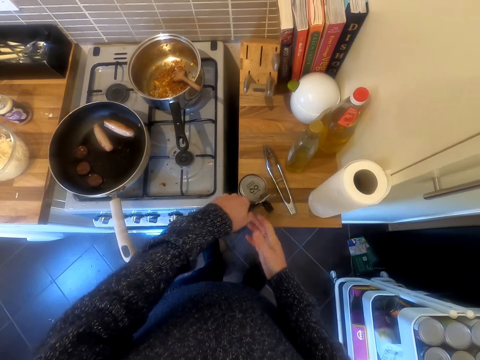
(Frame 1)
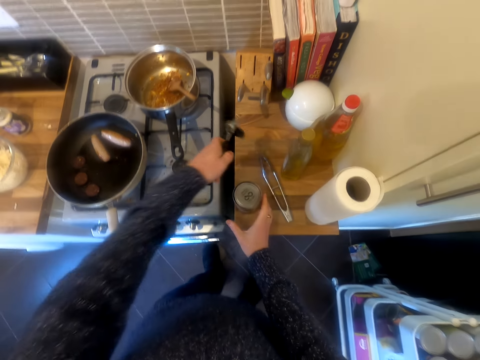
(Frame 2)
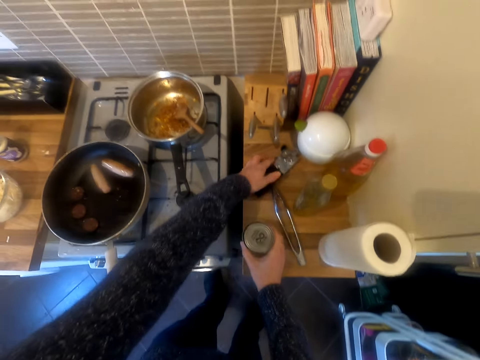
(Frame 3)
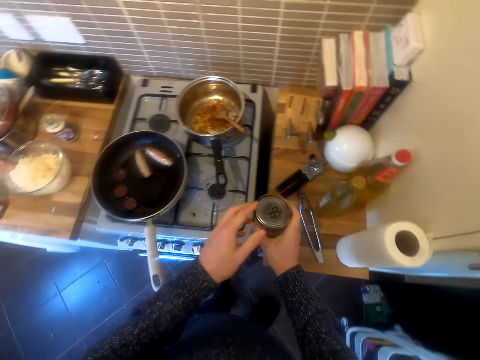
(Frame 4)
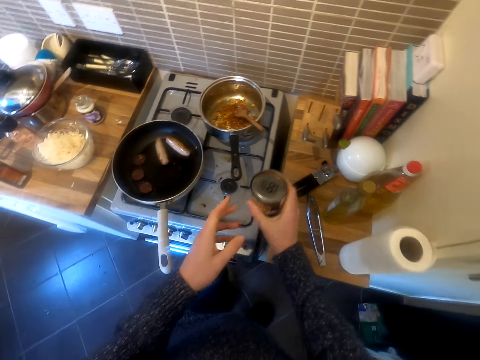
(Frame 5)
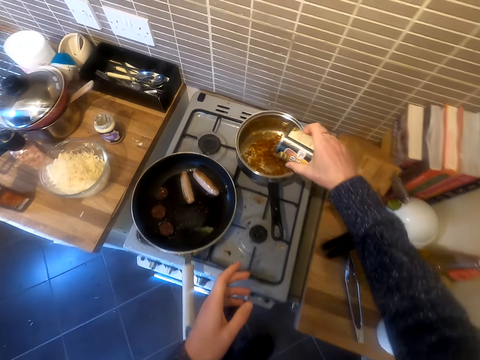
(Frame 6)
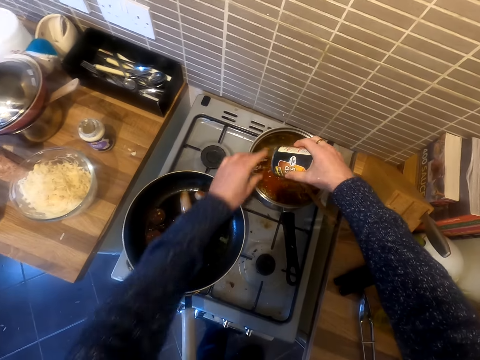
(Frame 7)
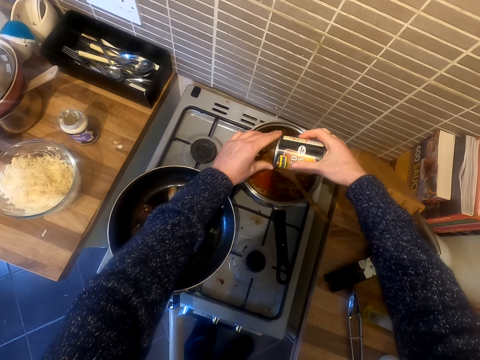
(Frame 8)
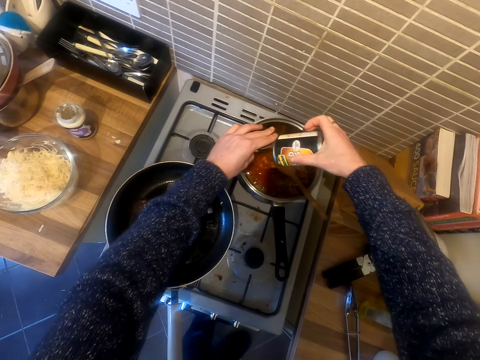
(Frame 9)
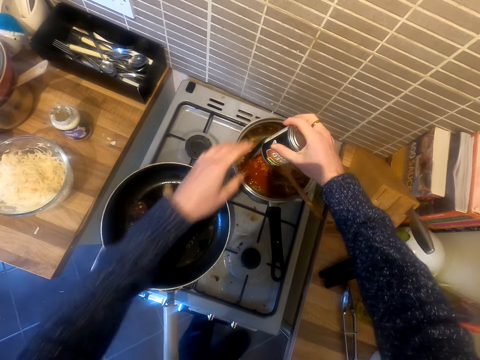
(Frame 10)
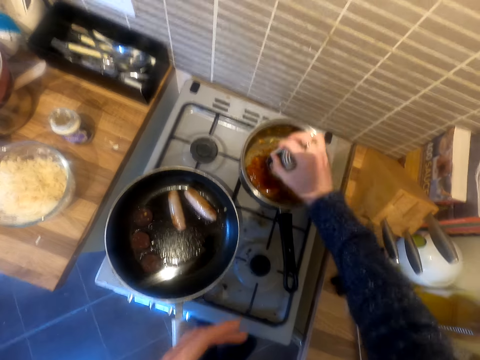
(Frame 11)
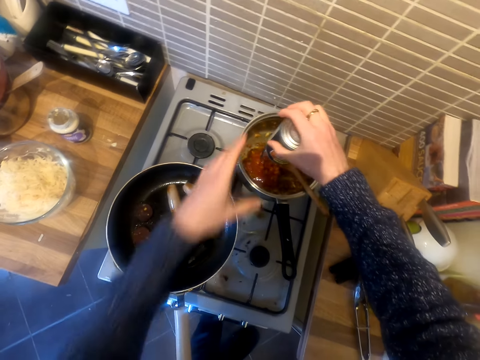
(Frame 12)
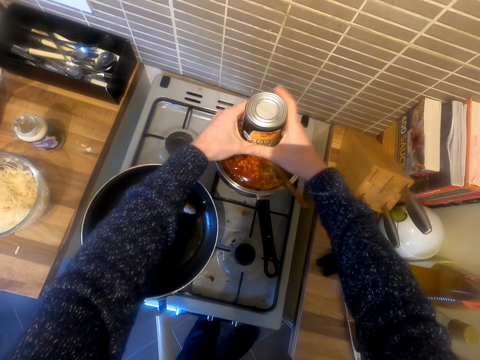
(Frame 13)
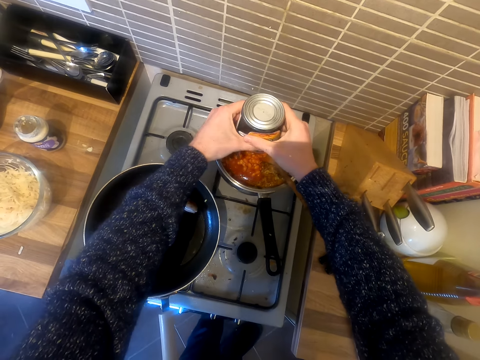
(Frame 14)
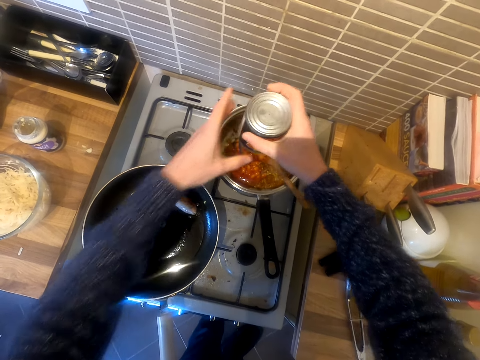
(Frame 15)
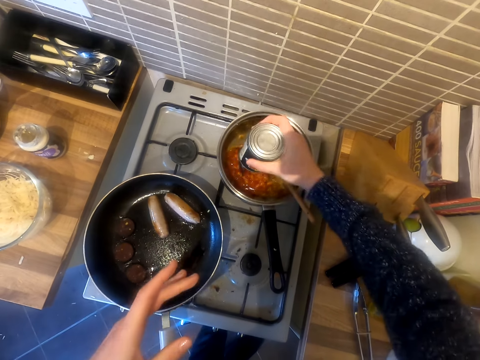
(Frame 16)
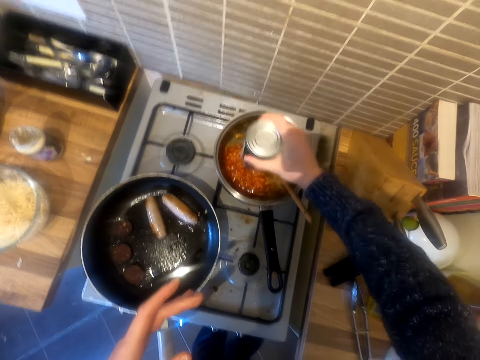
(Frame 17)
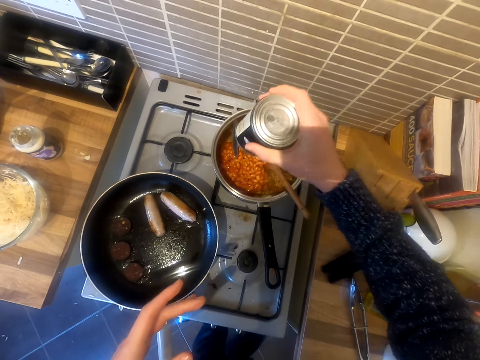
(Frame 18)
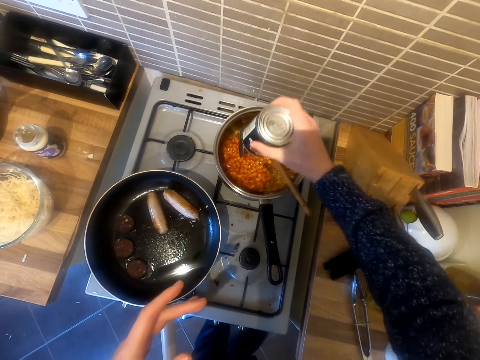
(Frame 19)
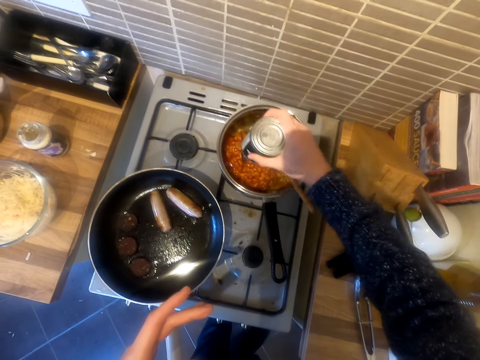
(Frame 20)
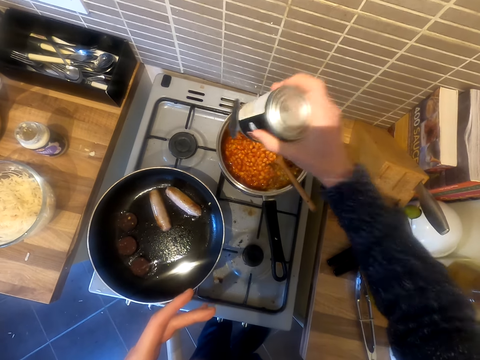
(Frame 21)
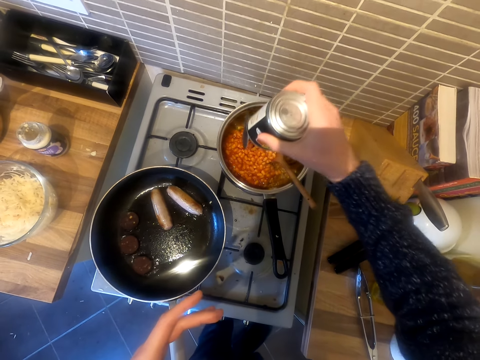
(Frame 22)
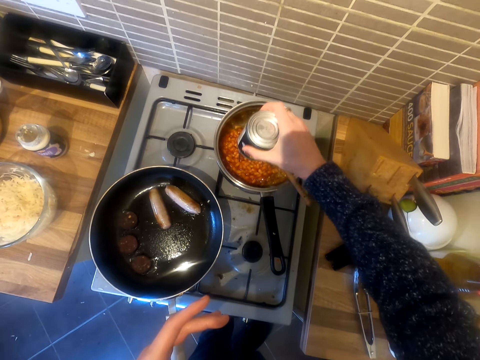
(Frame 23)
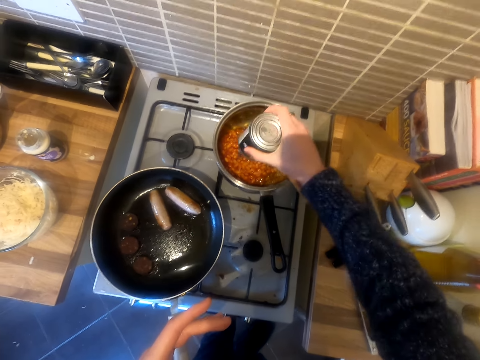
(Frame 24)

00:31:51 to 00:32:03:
The camera wearer pours the spice in the can.

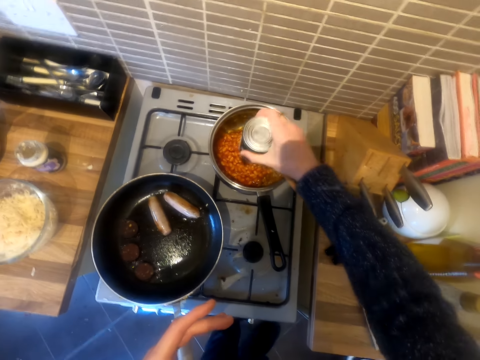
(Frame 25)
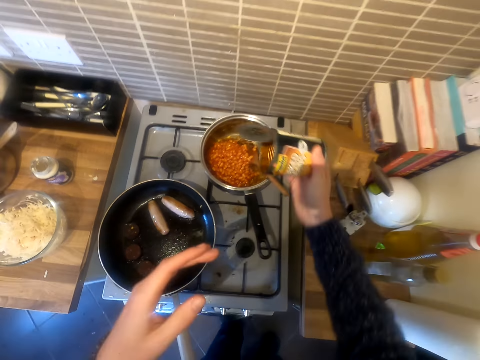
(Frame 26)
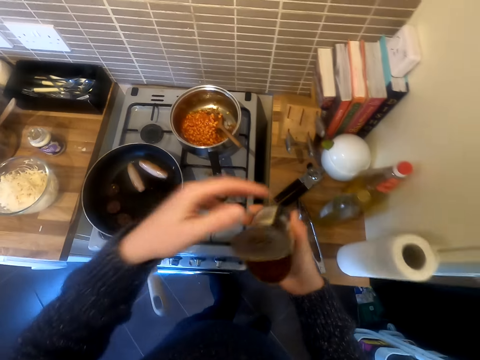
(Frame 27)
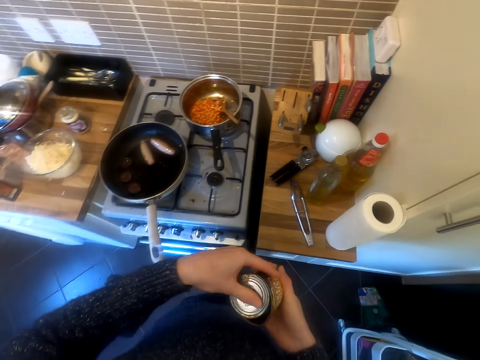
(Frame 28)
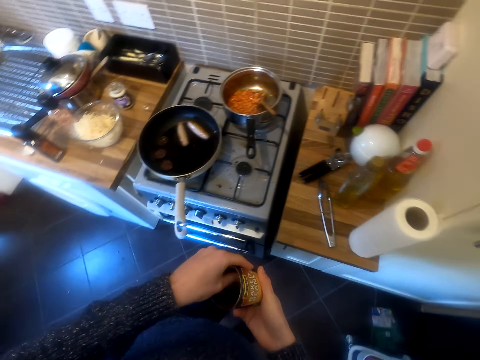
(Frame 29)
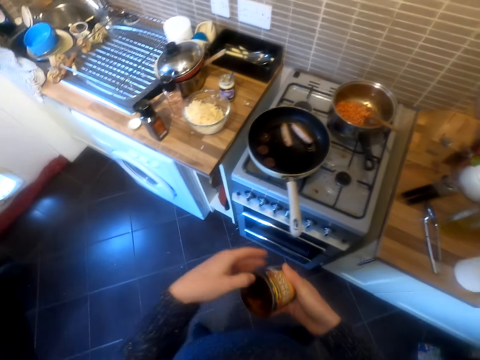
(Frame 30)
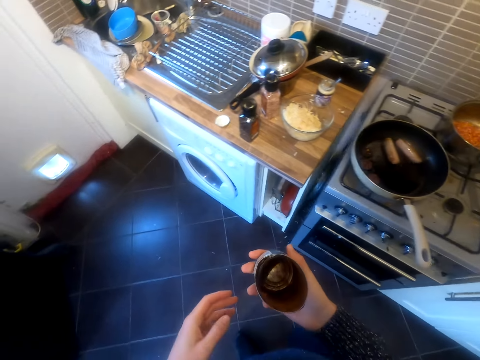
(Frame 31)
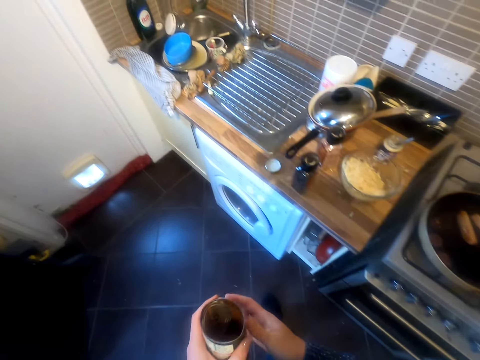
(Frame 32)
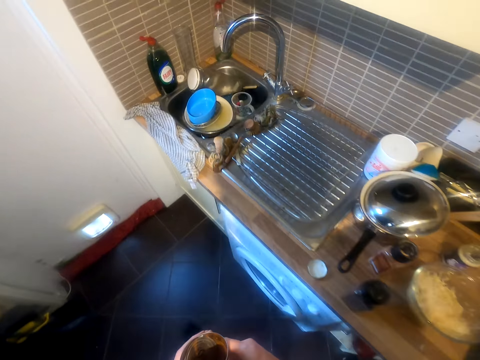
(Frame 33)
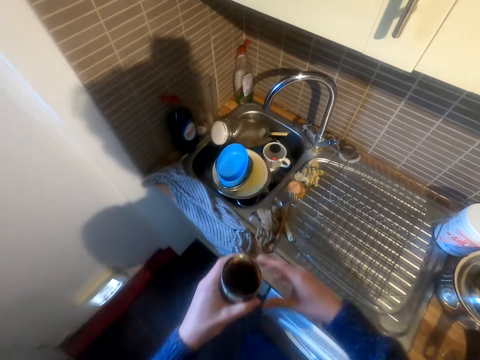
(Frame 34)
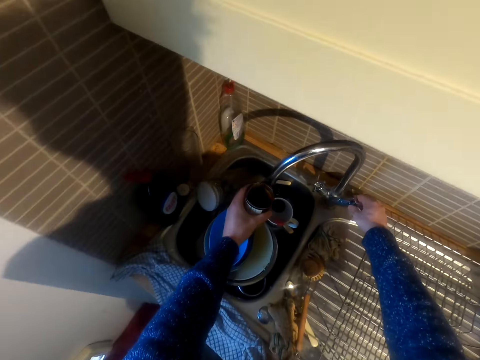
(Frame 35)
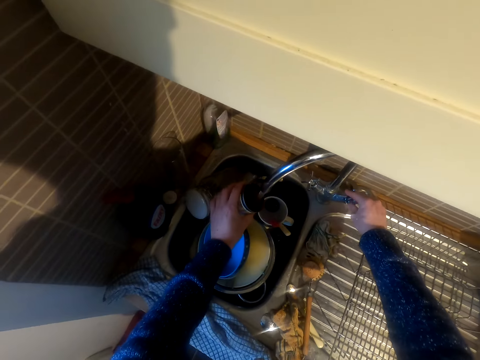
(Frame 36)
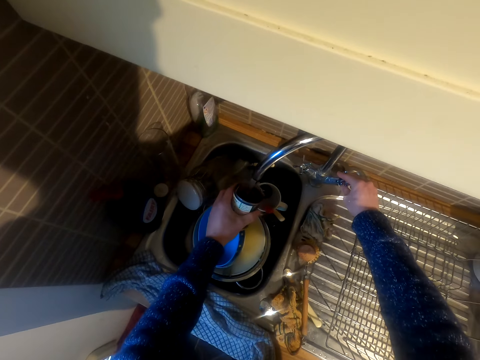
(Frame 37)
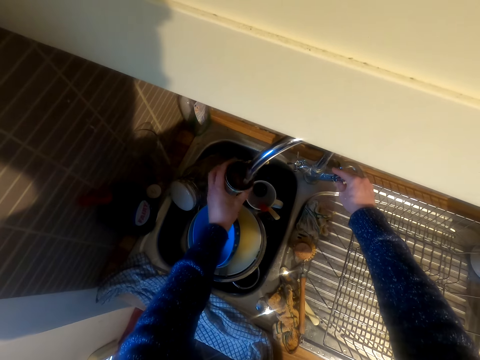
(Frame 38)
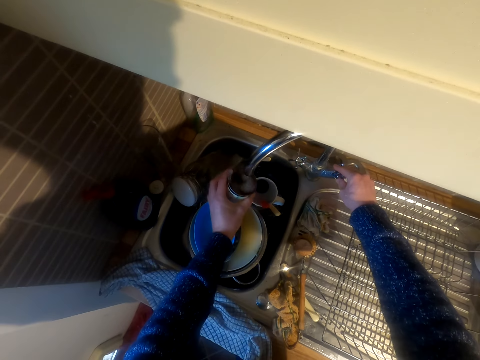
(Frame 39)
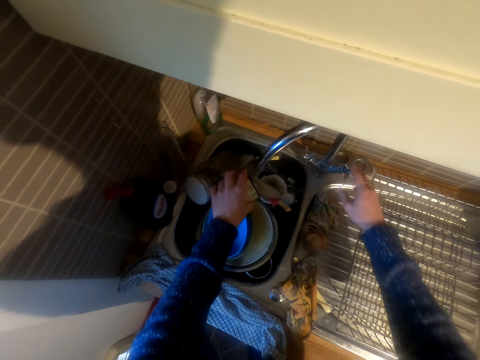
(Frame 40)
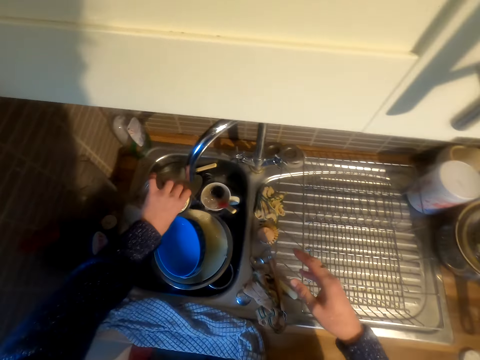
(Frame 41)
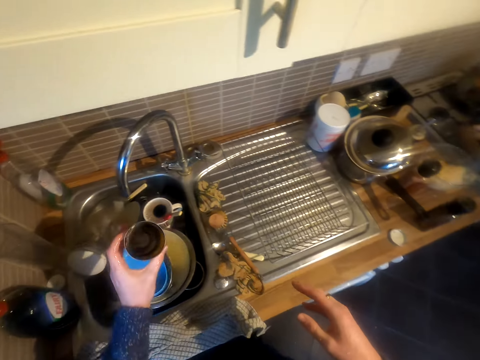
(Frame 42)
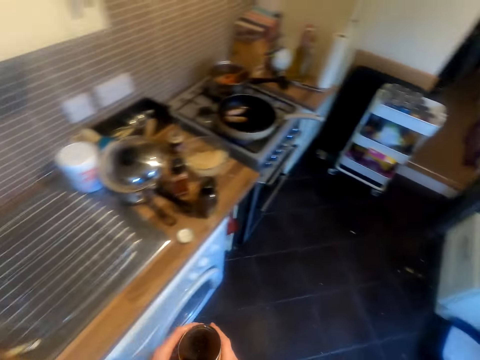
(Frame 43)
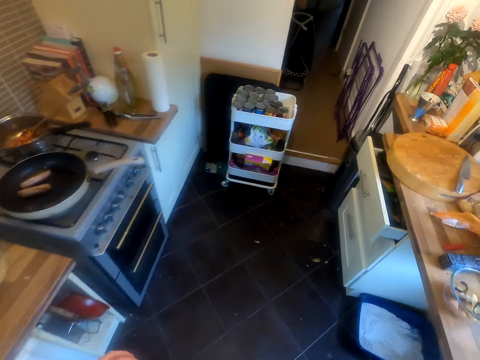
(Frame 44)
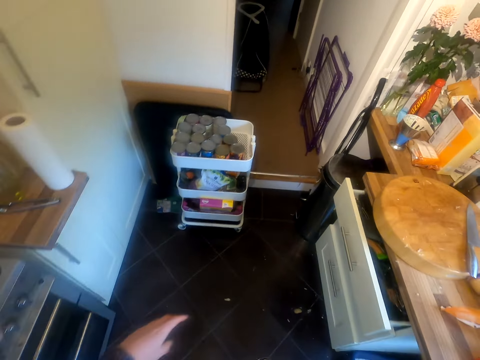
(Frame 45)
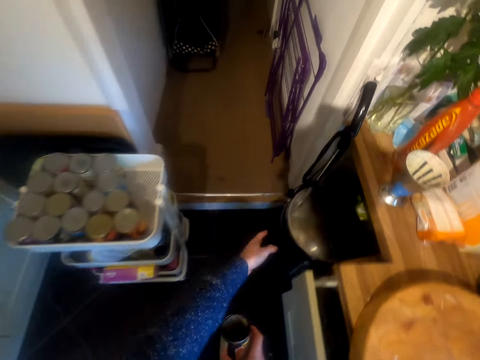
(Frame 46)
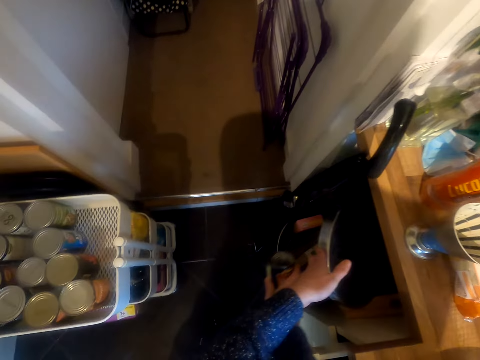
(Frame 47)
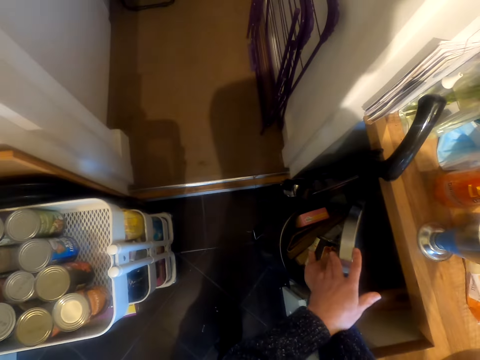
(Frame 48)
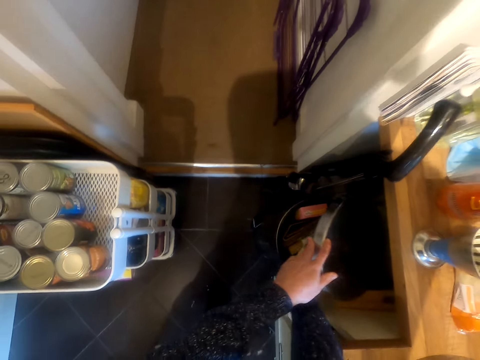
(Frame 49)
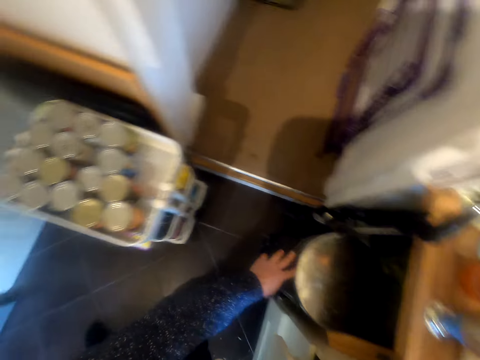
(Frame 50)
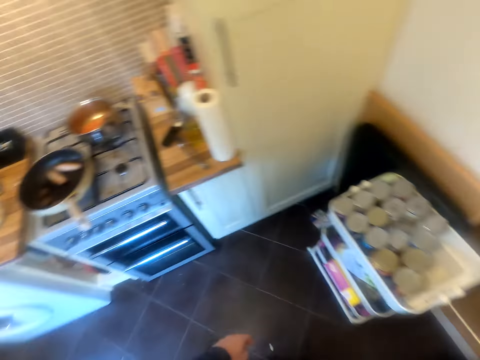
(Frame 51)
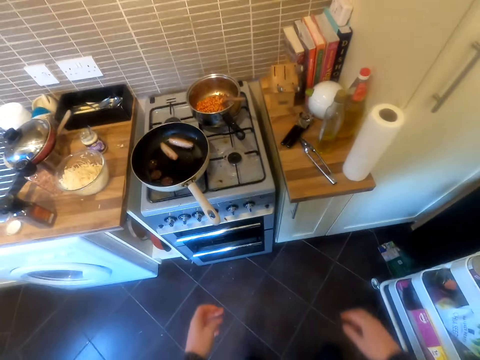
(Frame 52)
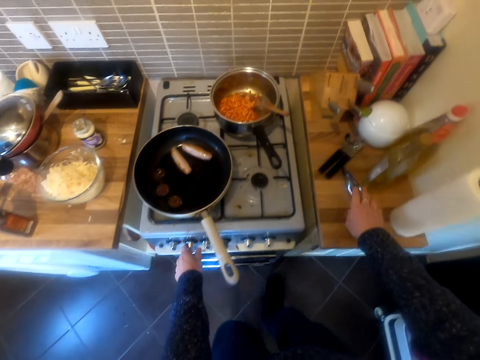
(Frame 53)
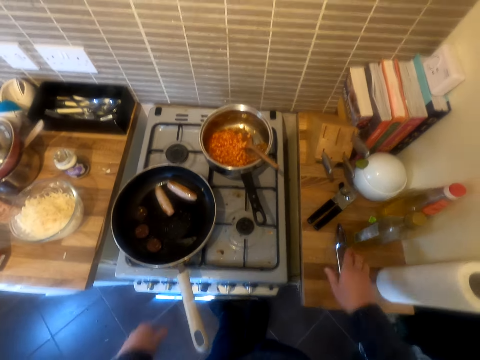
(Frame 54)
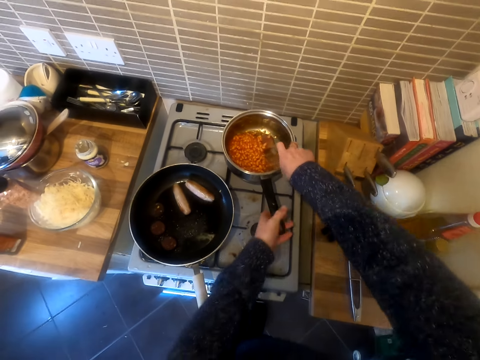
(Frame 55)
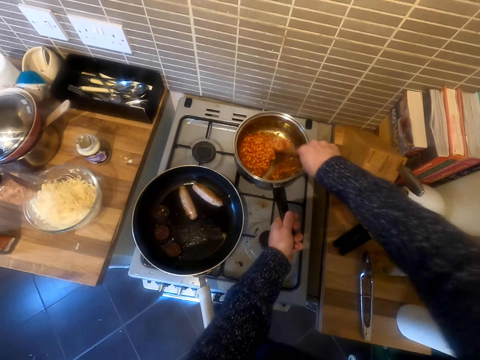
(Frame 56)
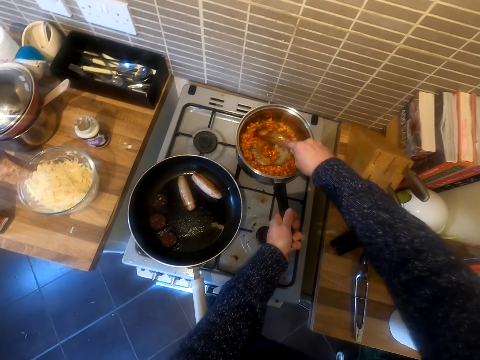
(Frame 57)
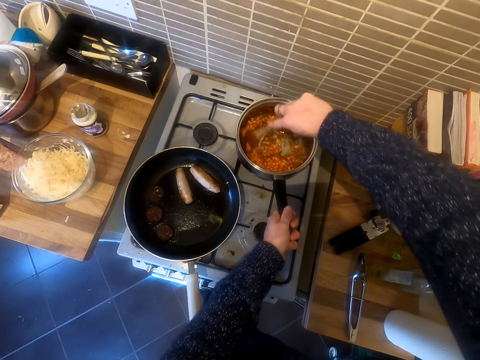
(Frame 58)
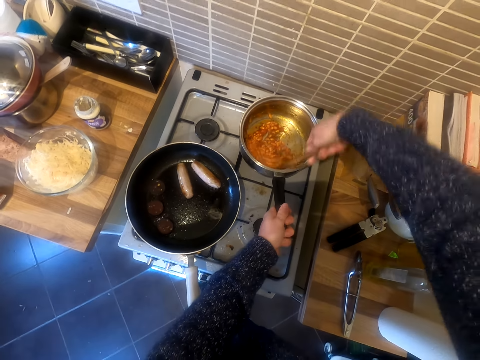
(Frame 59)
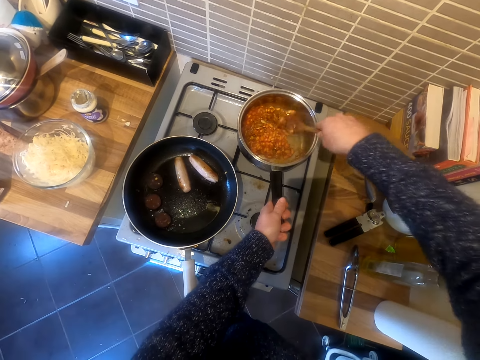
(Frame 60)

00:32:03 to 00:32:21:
The camera wearer closes the container. They put water in the can. They open the tap. They wash the can. They close the tap. They make a step. They open the dustbin. They put the can in the utensils. They throw the container in the dustbin. They stir the food.
